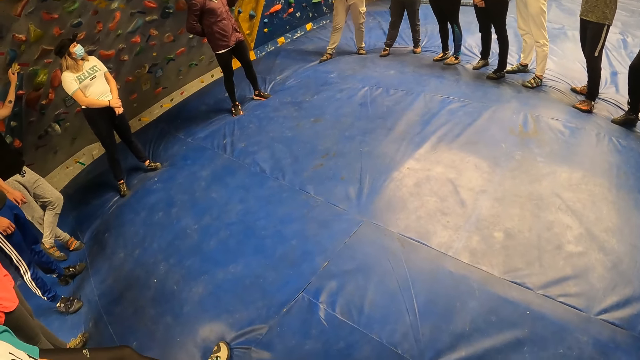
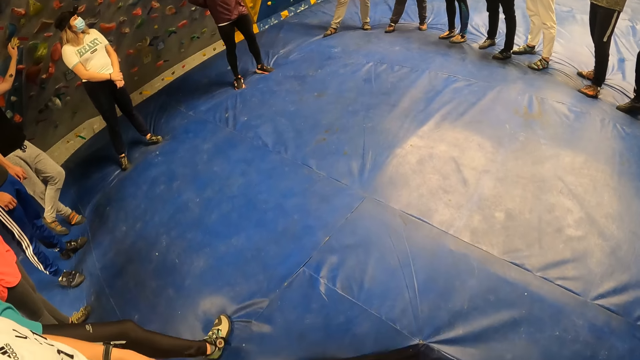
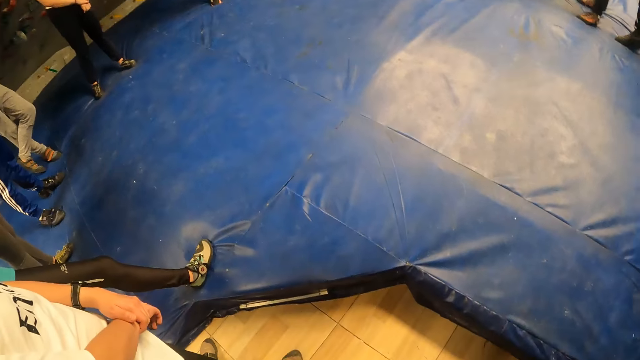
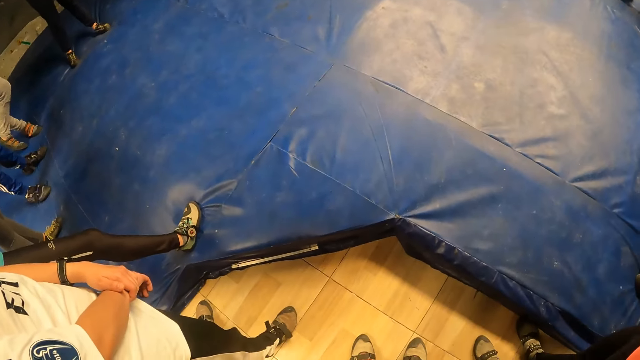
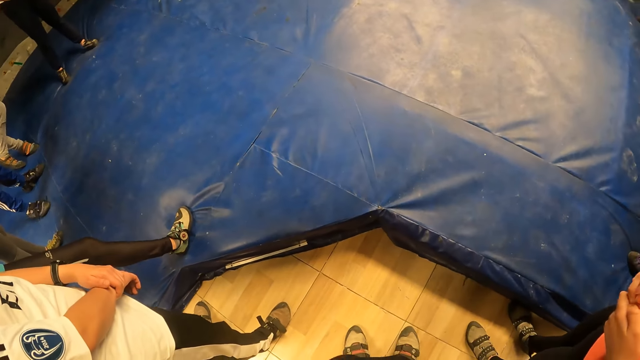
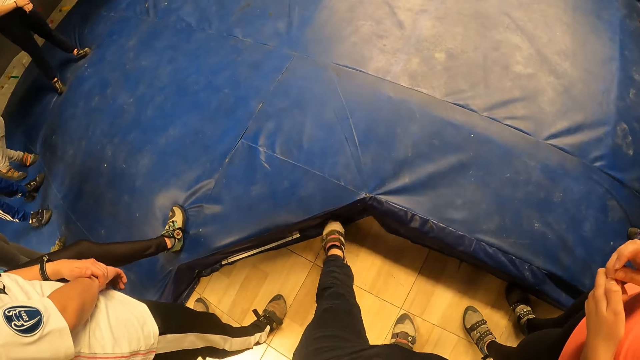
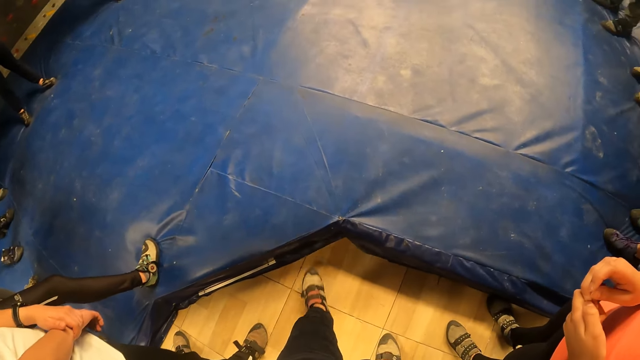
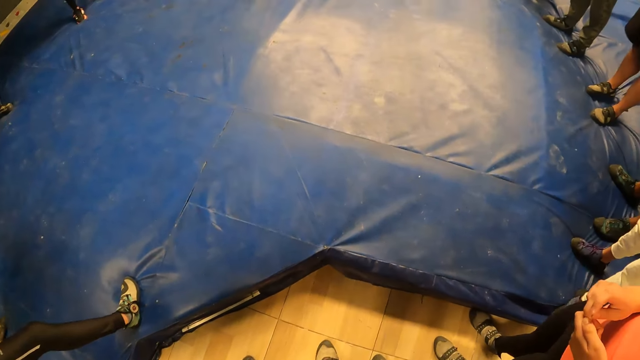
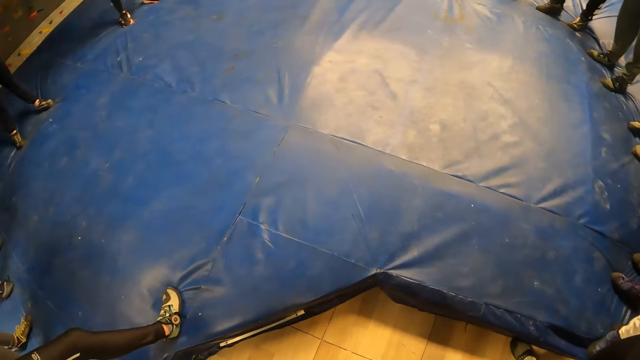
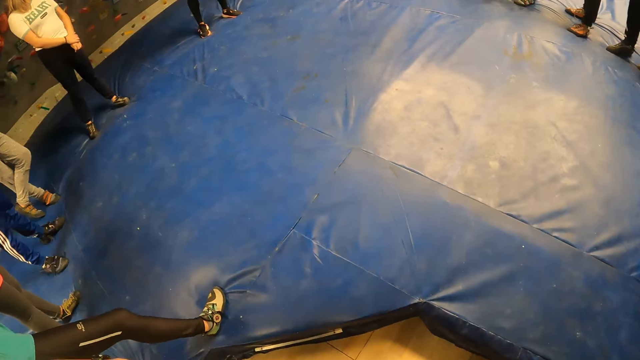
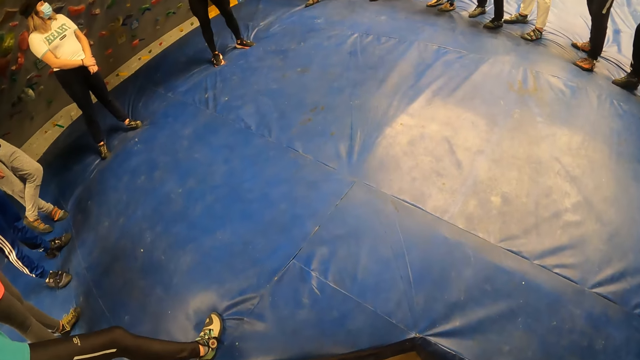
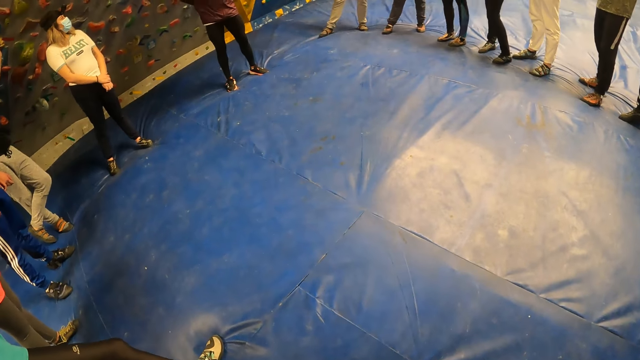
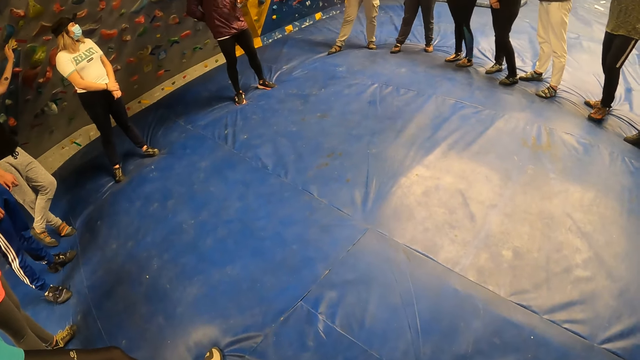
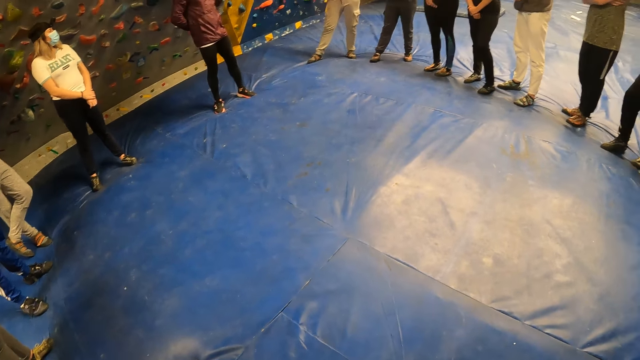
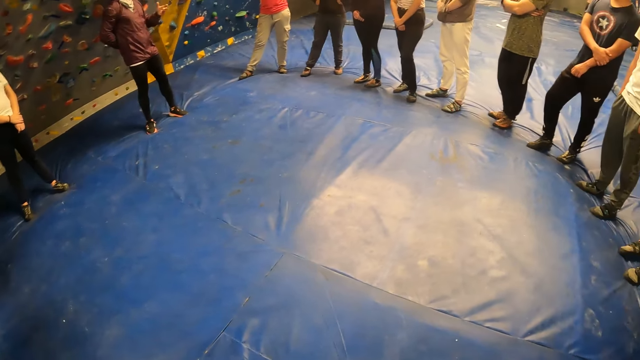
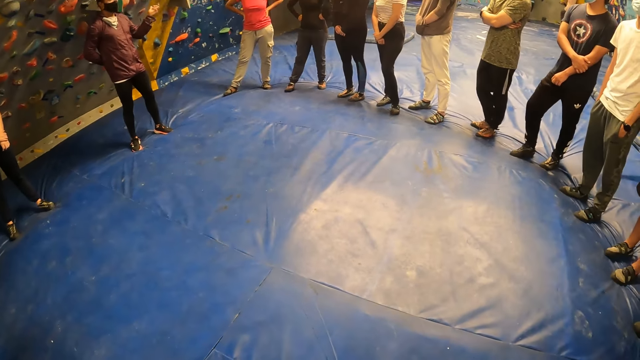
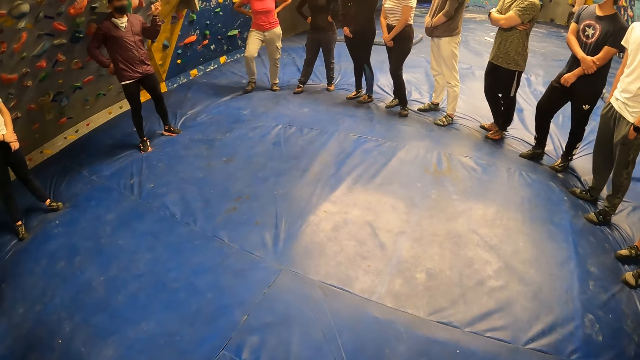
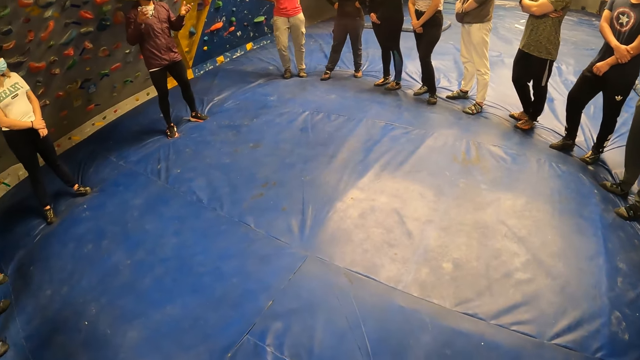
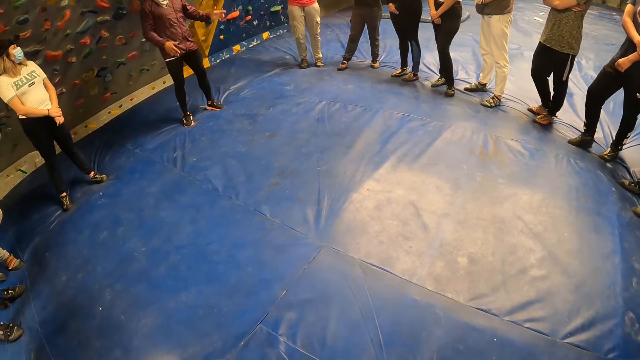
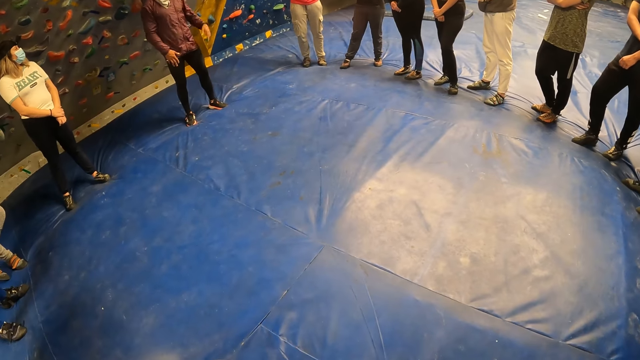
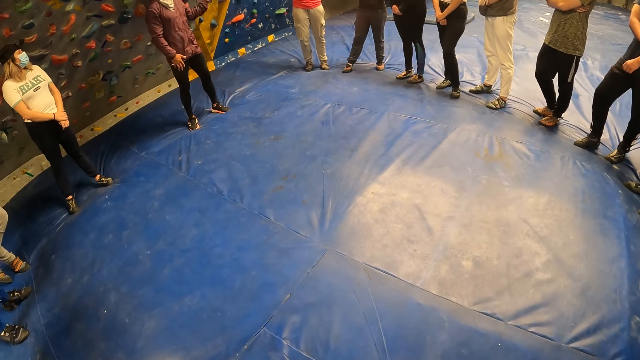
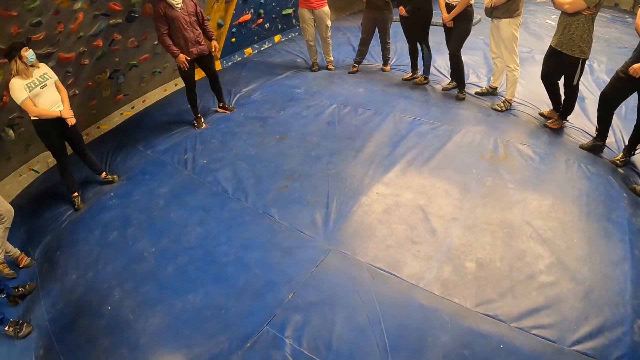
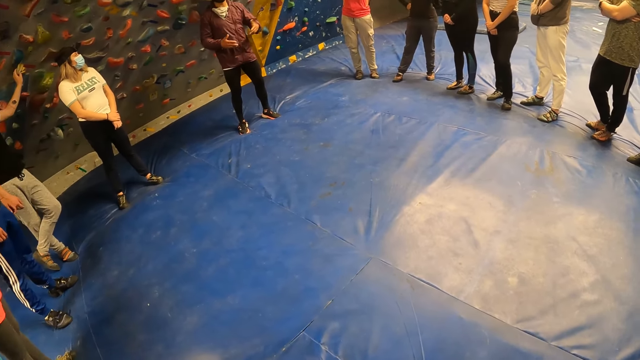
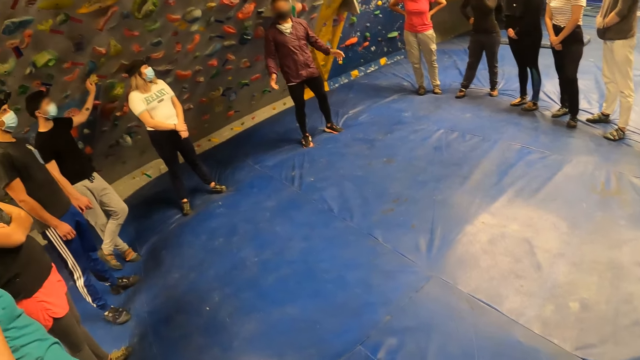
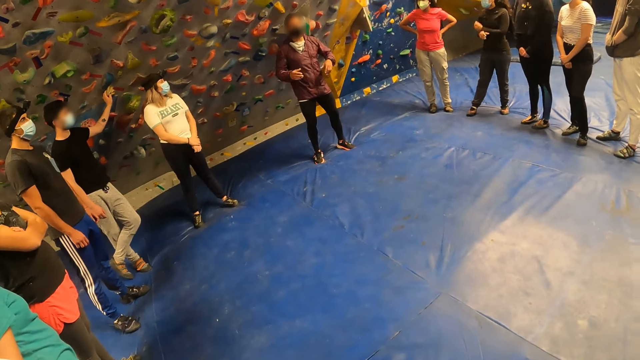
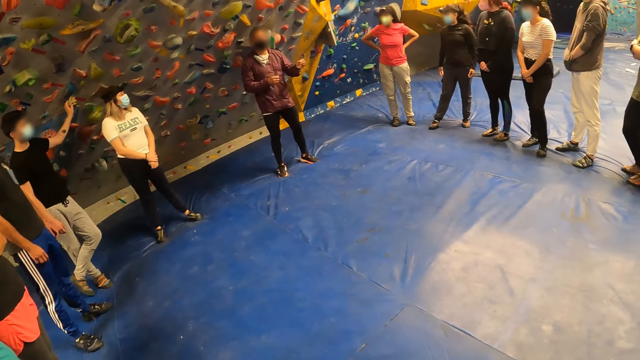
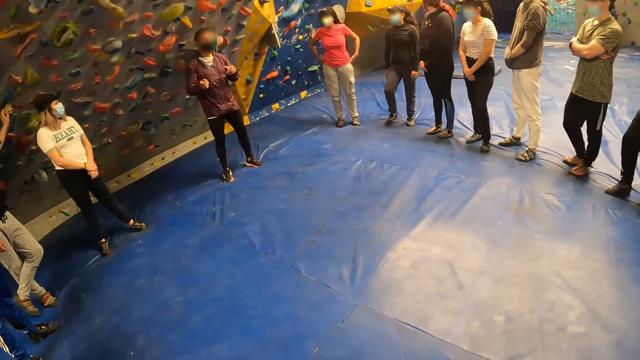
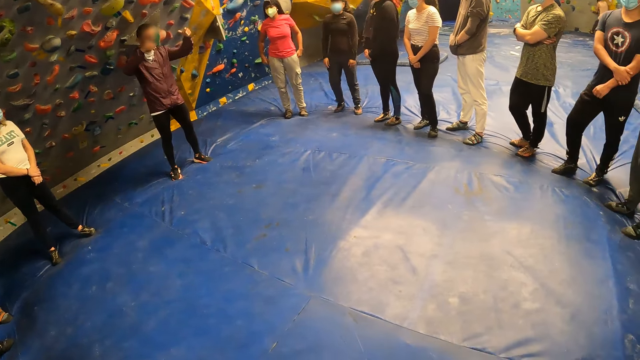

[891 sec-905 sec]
The camera wearer looks down. She kicks a landing mattress with her left foot. She looks down. She stares around. The instructor gesticulates with both hands.

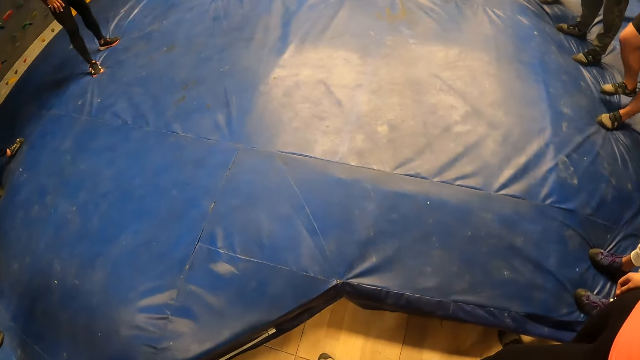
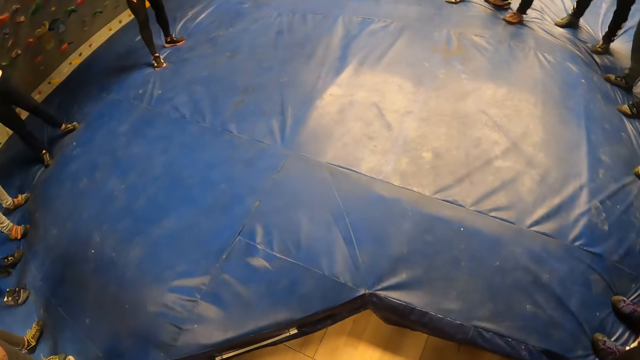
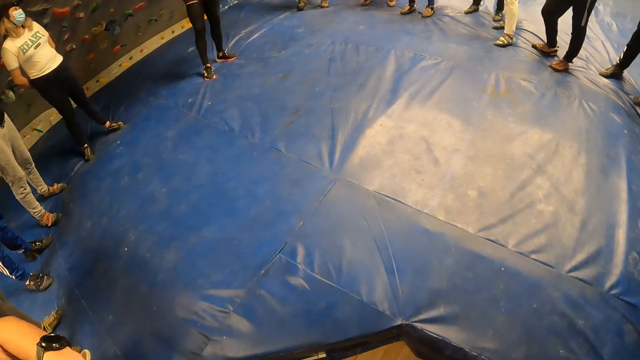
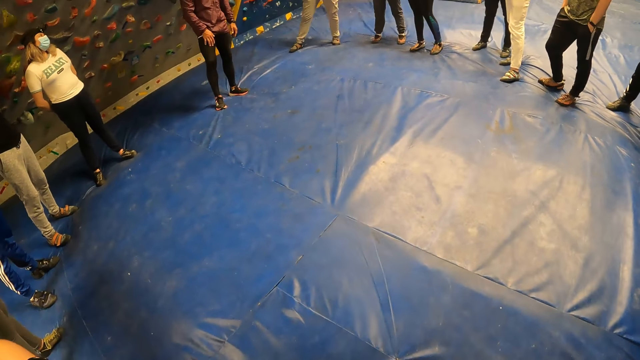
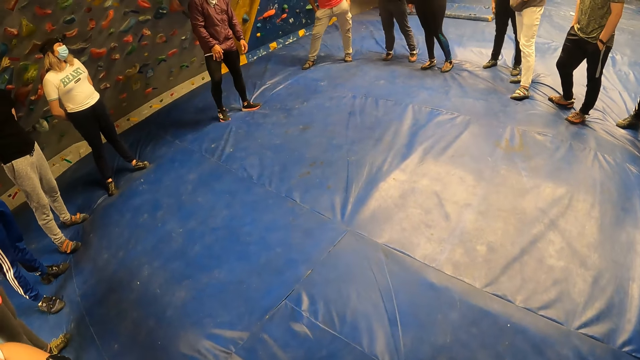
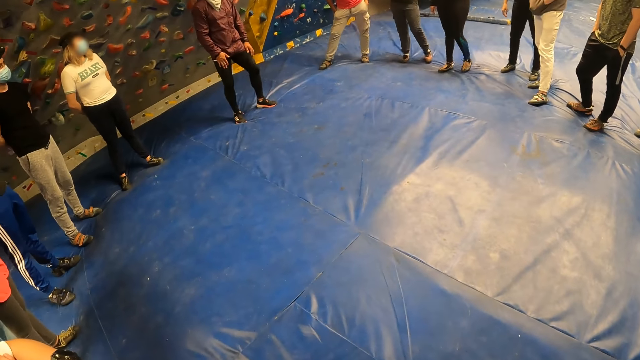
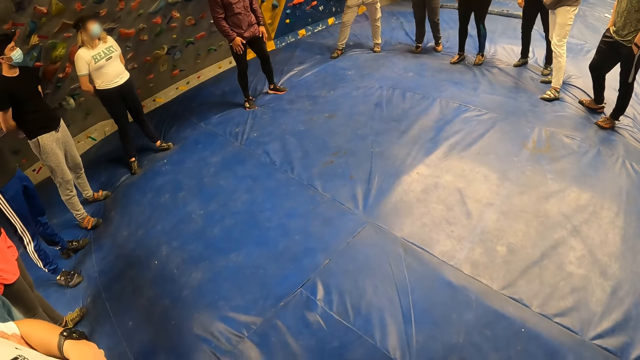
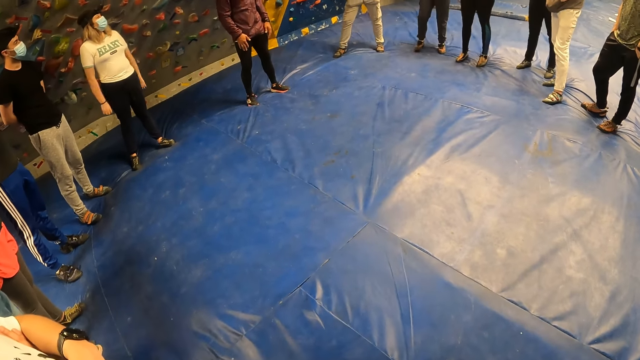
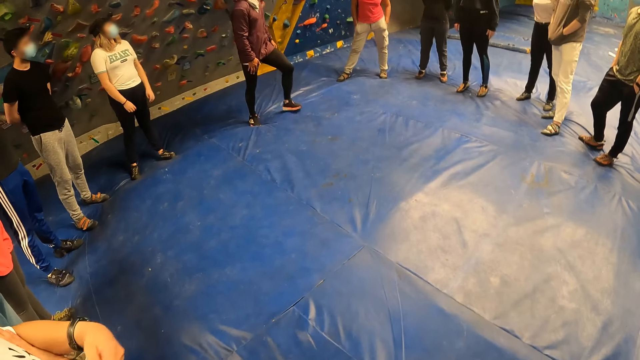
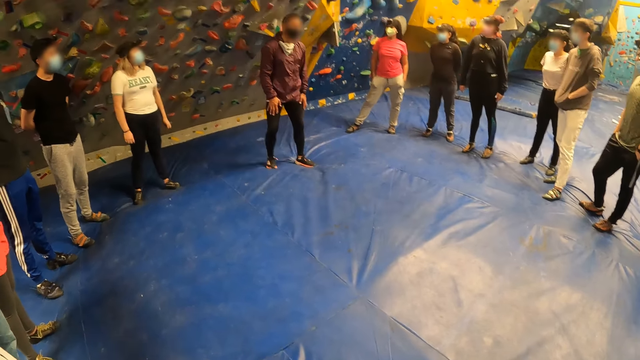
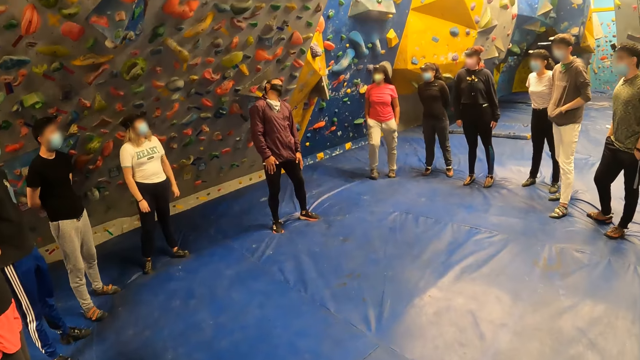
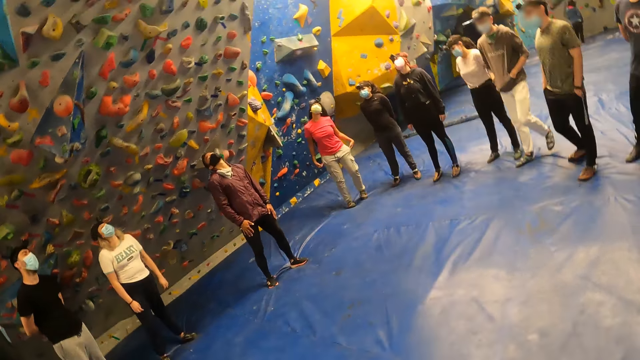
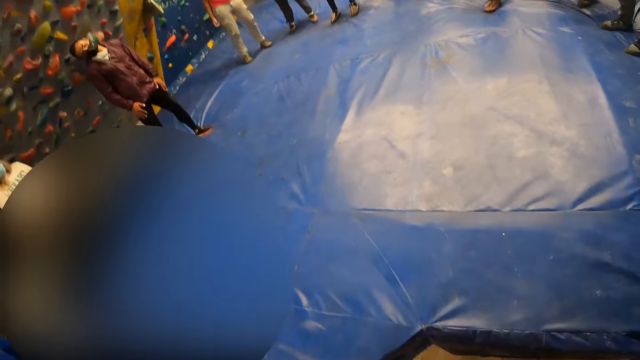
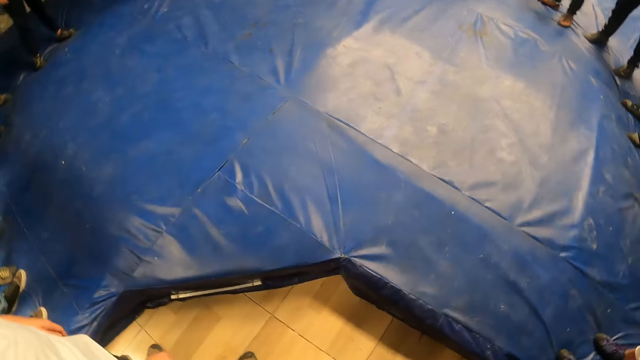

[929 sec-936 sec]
The instructor places his hands on his lap. The instructor exercises his neck. The camera wearer and the other participants exercise their neck.
